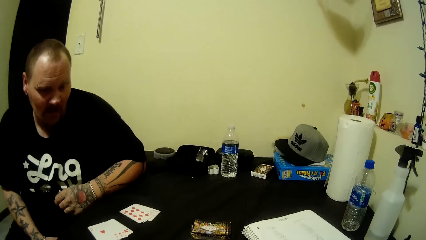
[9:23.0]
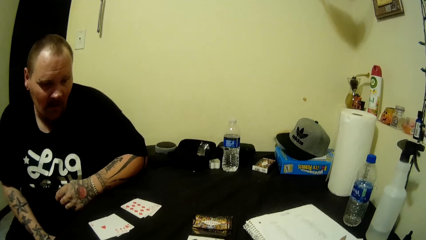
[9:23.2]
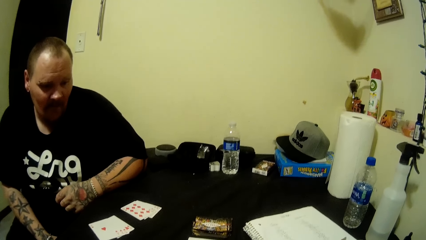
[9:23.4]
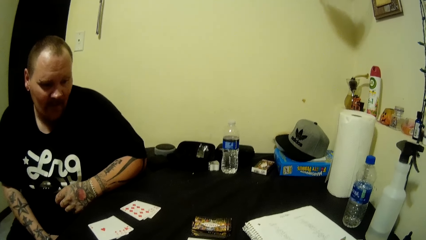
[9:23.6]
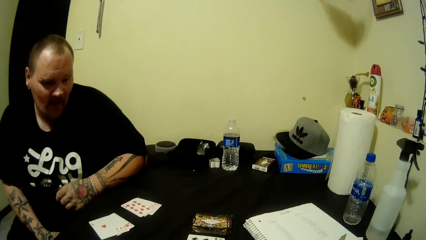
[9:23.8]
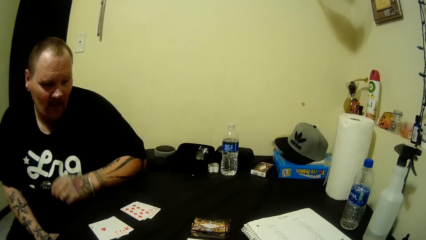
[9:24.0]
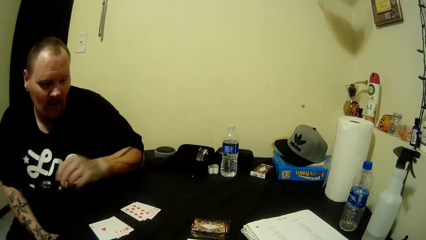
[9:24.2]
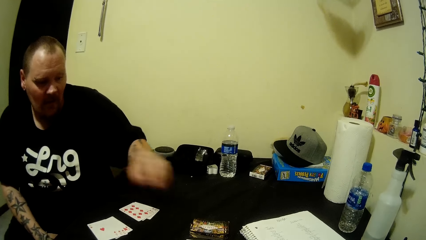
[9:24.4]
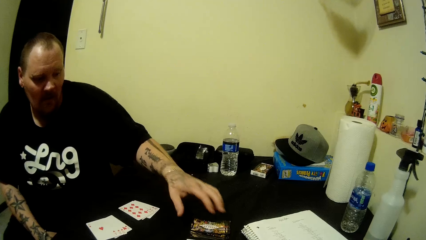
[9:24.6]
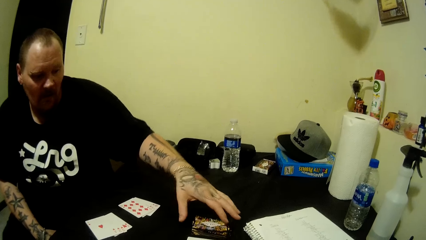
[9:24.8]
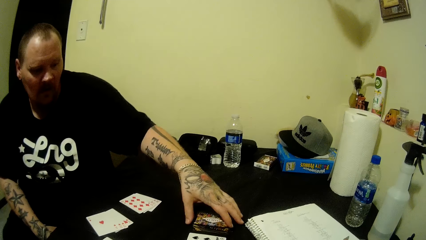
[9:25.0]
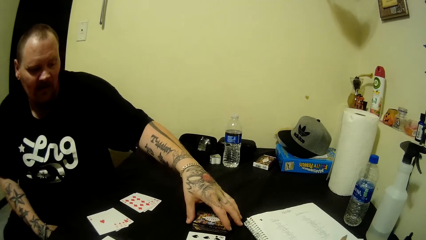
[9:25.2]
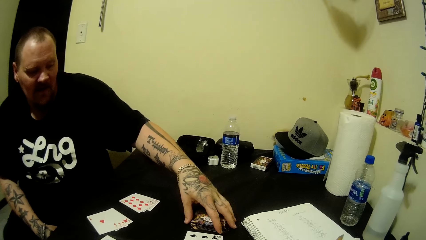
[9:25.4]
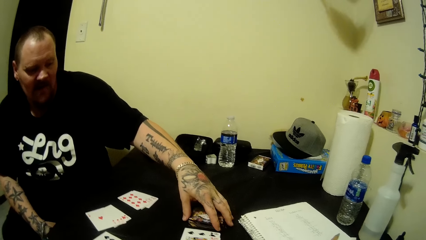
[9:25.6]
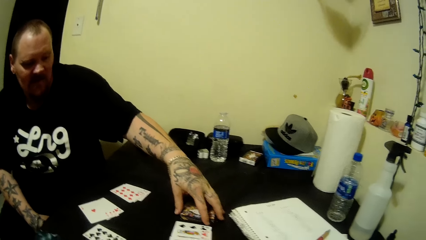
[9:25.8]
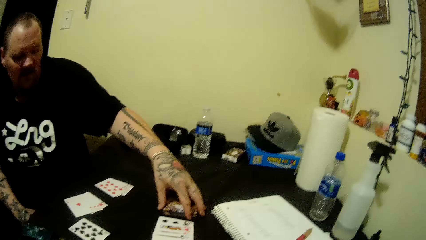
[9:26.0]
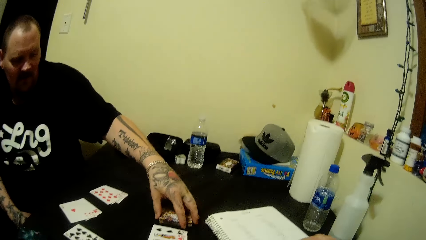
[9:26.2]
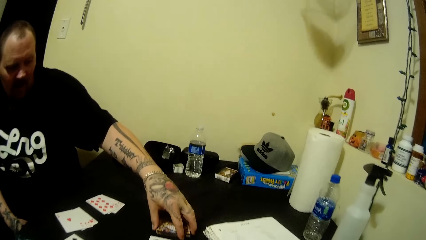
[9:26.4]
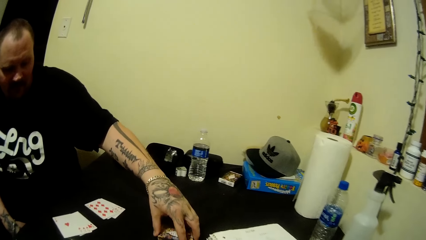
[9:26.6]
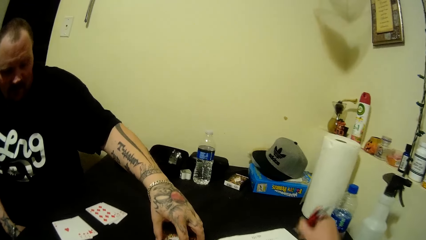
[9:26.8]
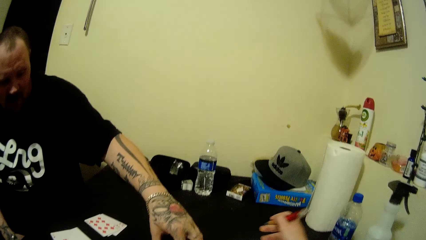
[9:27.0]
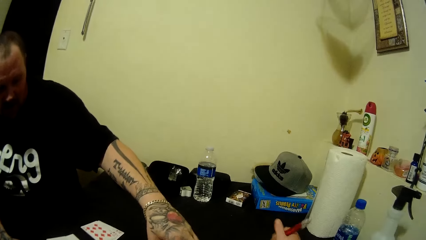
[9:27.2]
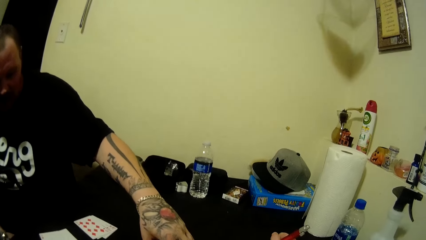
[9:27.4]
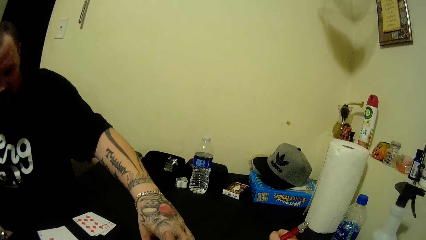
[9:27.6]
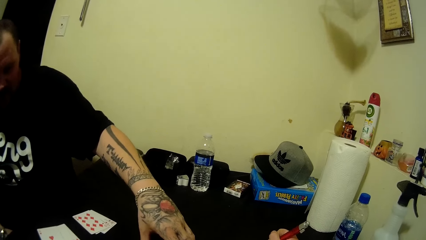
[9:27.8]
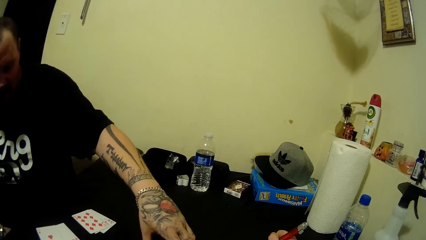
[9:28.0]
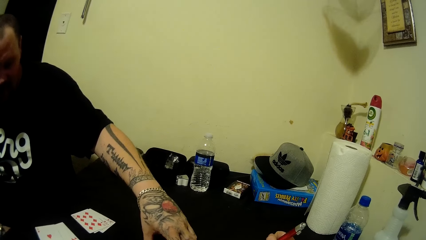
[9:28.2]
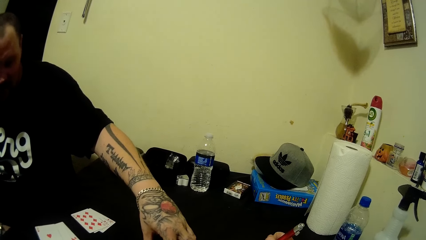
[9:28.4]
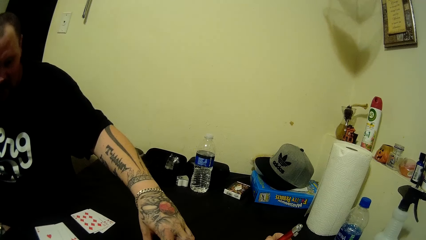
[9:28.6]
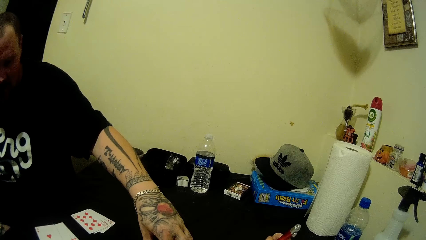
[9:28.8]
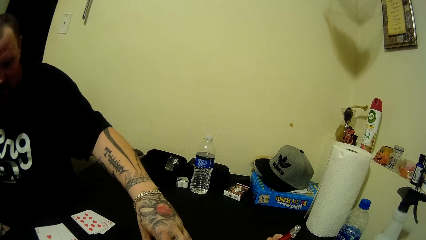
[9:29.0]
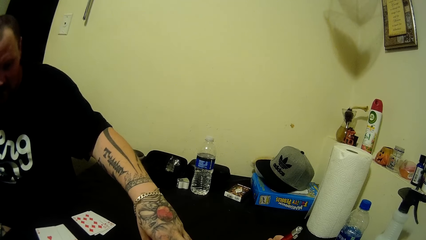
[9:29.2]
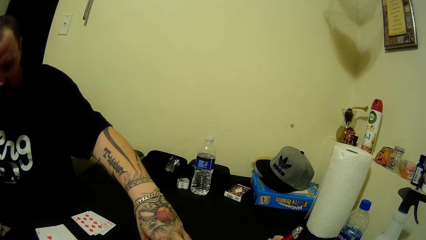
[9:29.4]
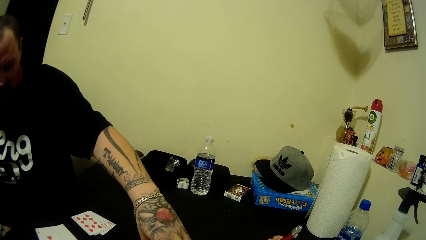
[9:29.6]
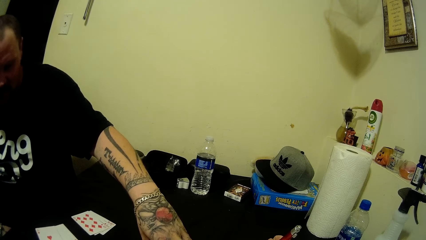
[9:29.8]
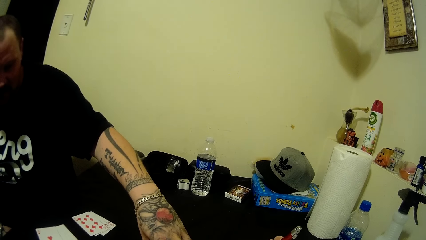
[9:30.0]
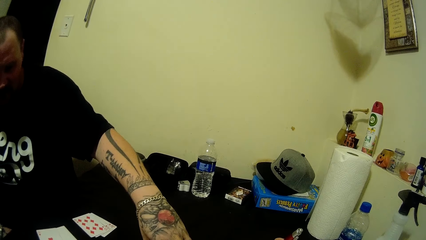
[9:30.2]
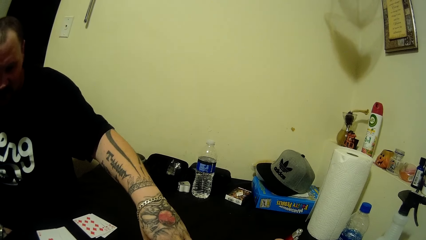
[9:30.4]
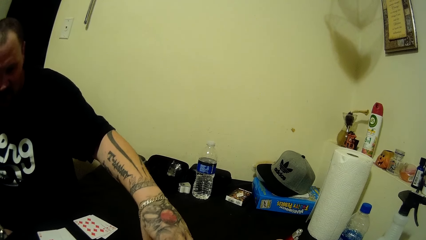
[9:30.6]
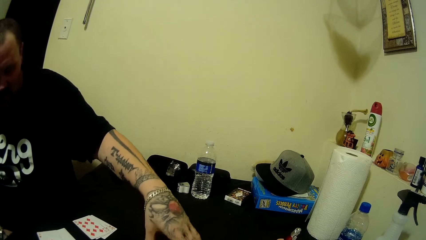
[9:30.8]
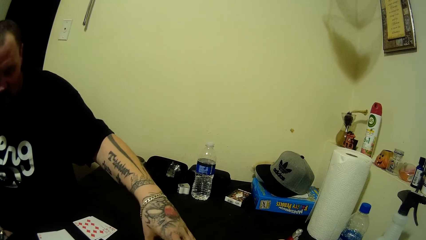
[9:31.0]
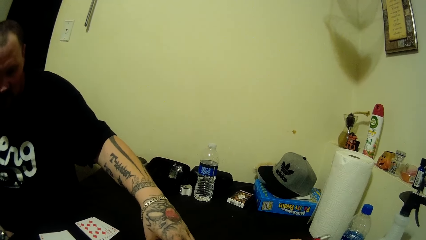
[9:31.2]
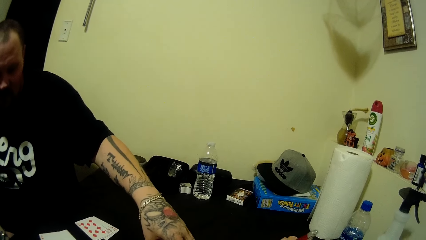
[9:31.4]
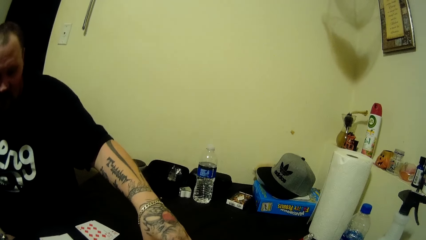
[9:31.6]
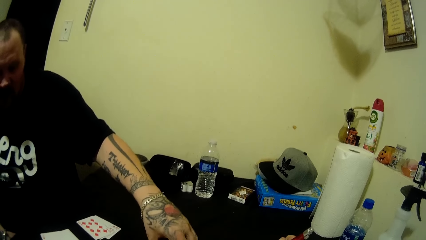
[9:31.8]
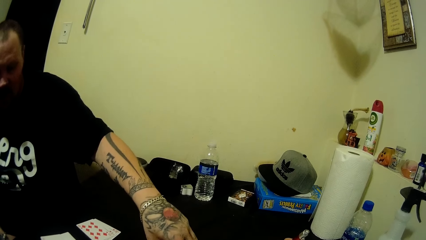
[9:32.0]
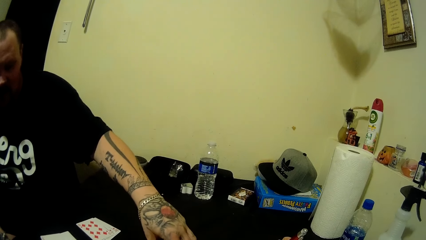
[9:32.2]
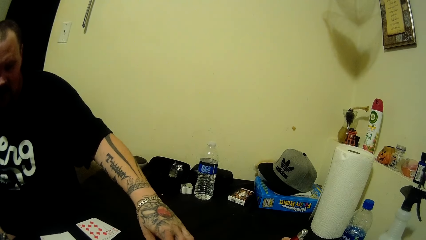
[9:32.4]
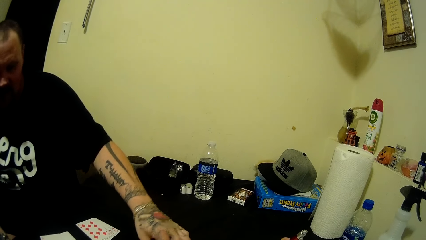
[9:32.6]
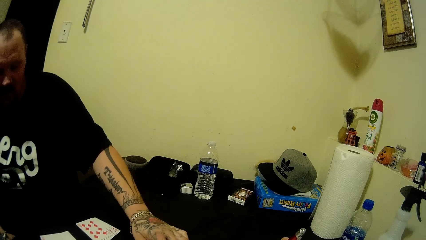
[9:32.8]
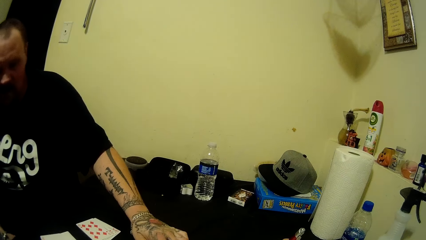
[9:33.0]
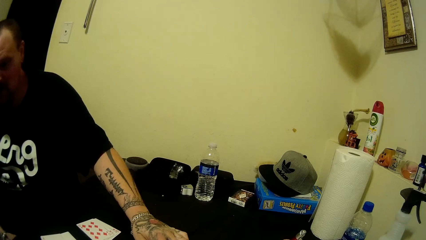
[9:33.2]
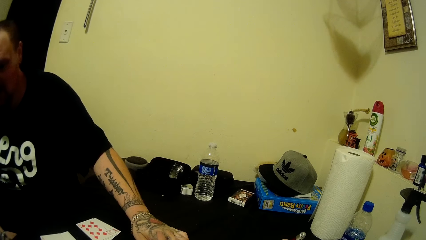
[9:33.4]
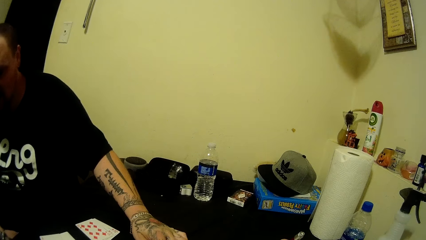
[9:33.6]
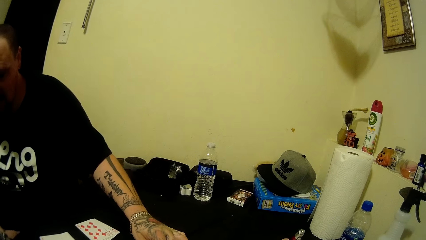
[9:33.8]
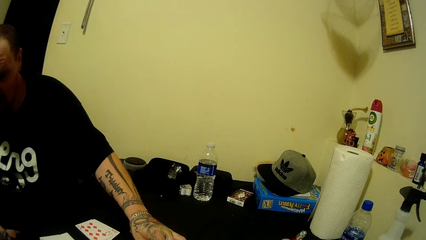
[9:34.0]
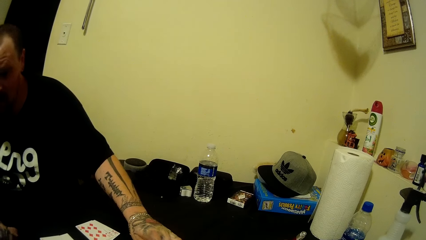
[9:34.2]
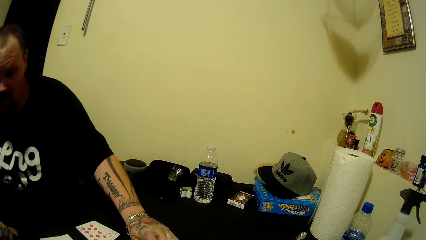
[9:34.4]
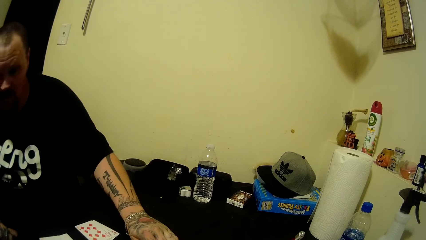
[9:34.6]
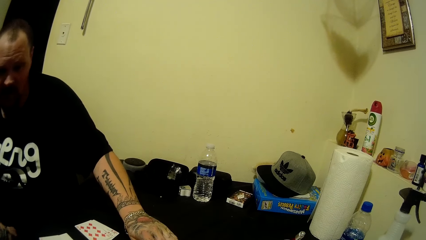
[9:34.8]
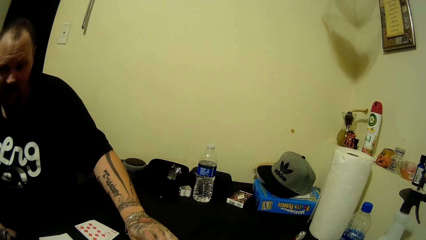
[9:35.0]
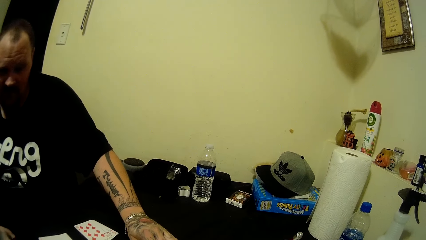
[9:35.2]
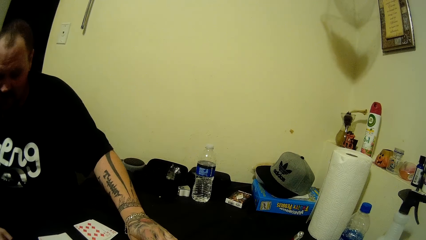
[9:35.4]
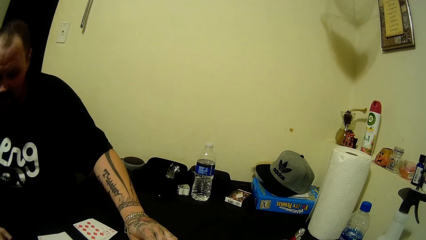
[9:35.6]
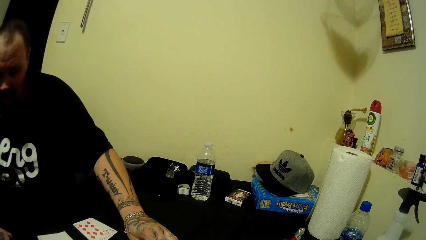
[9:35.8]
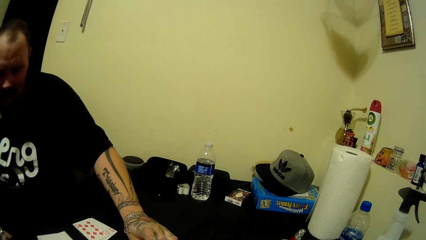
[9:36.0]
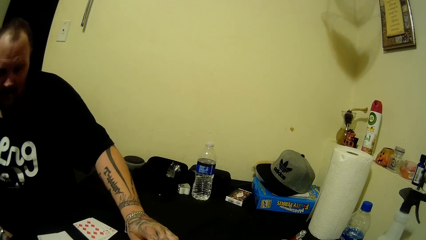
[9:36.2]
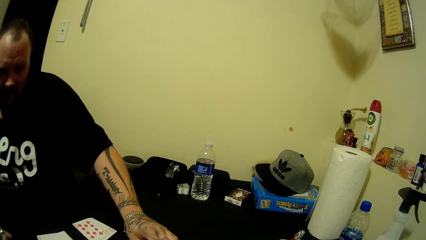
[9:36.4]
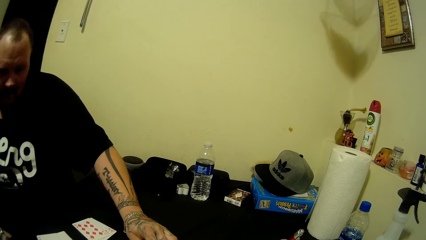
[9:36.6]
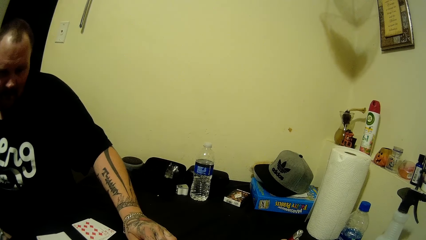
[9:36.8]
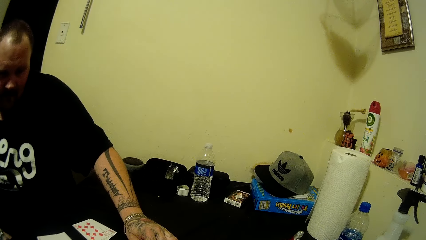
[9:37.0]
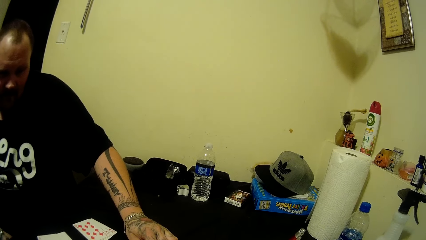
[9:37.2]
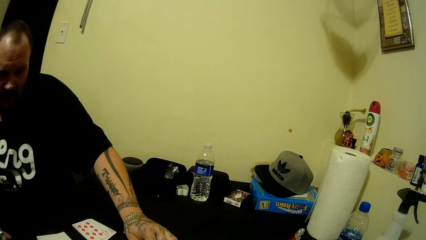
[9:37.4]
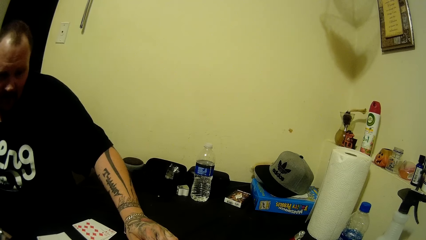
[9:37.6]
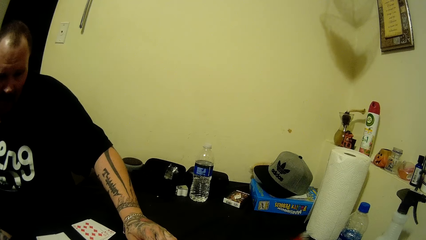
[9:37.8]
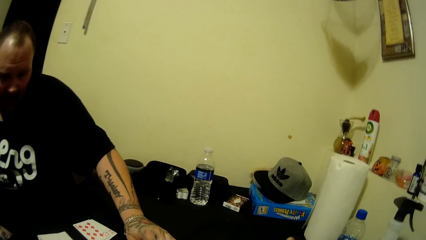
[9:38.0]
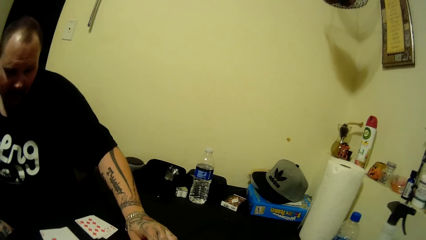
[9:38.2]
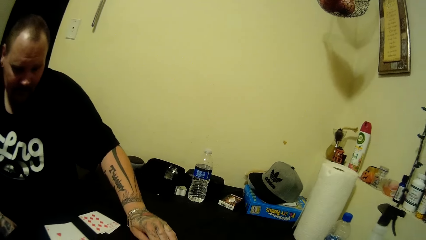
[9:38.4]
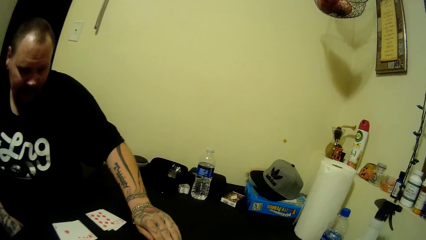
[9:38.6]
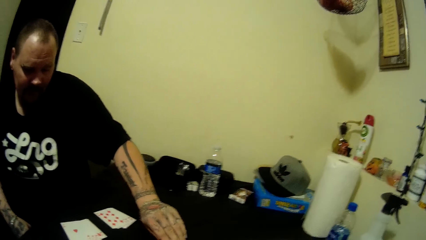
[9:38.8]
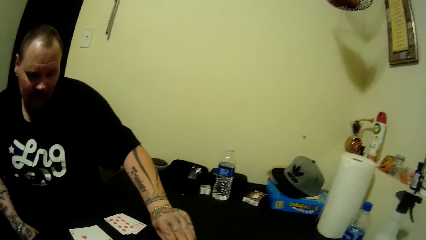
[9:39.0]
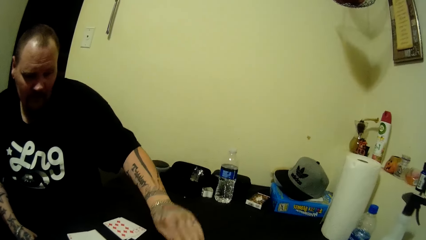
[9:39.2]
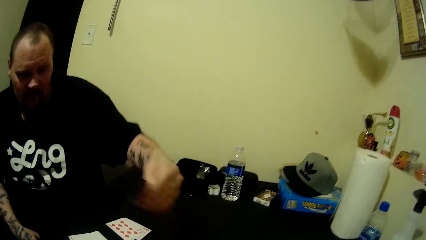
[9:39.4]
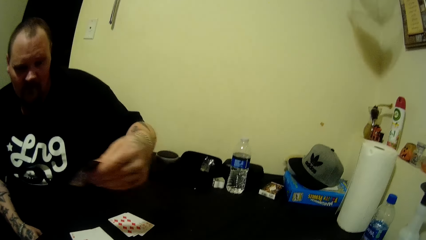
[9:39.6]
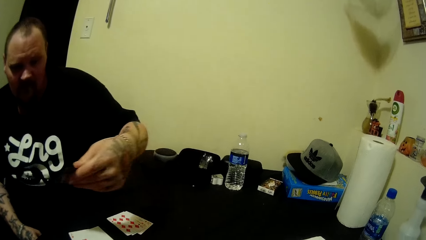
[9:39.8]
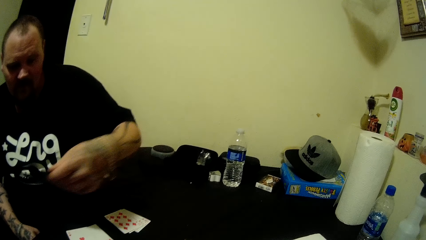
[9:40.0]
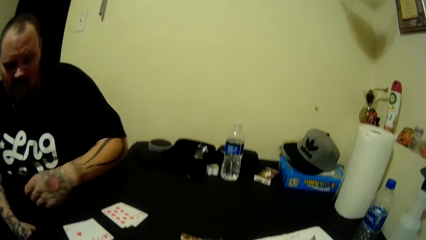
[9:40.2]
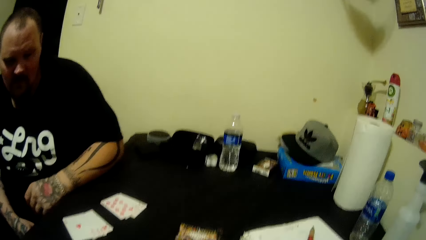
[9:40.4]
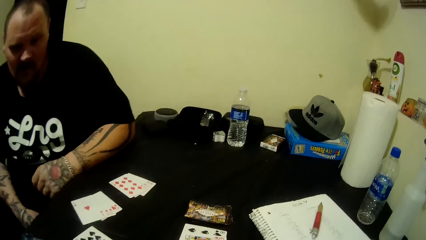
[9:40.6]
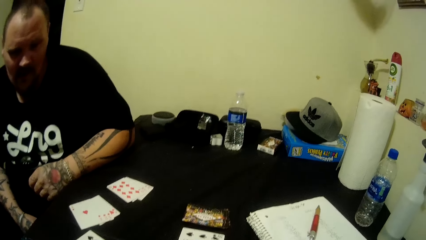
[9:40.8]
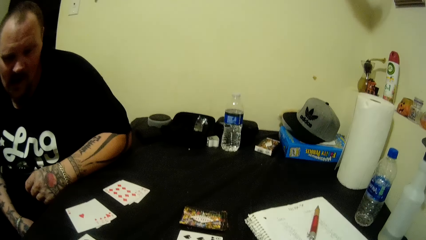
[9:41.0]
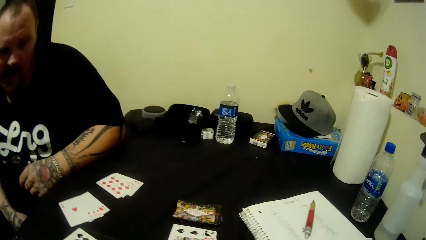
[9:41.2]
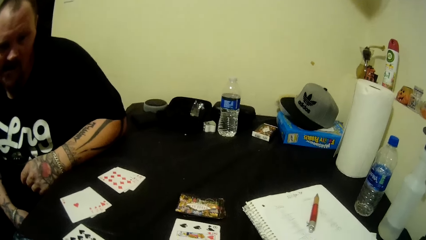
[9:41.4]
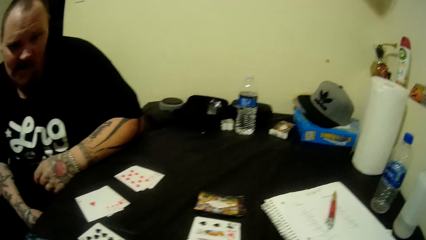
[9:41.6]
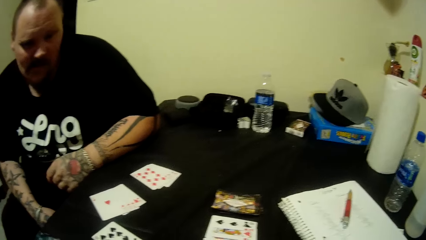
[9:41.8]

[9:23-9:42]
A man adjusts cards on the table with his left hand. The camera wearer writes on a book. The man picks a card from the table with his left hand.
